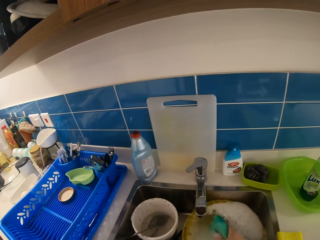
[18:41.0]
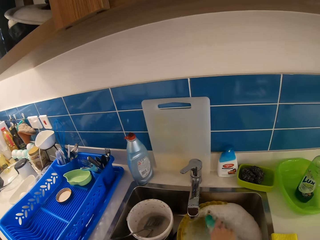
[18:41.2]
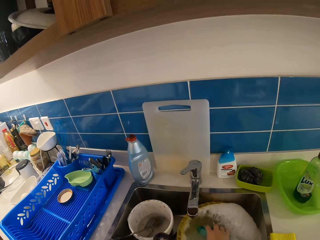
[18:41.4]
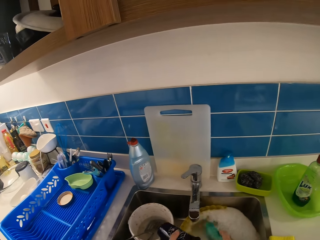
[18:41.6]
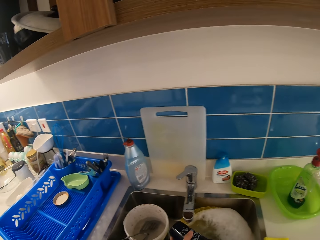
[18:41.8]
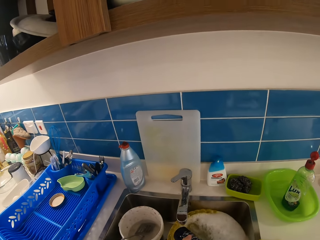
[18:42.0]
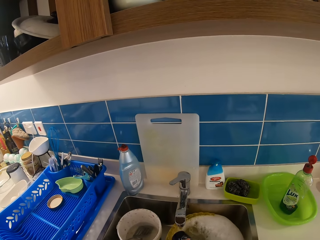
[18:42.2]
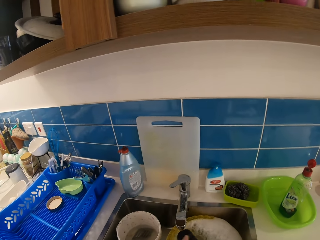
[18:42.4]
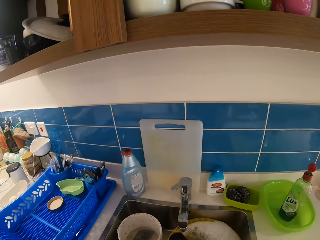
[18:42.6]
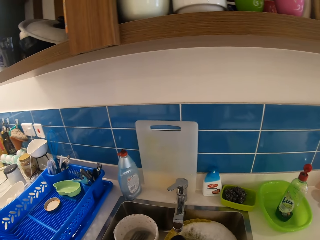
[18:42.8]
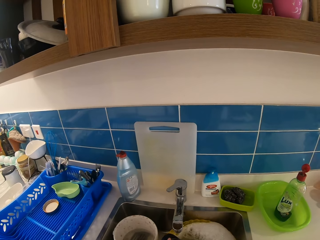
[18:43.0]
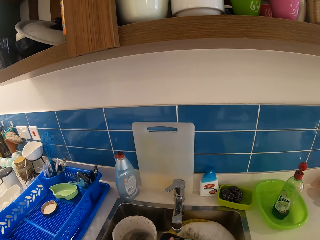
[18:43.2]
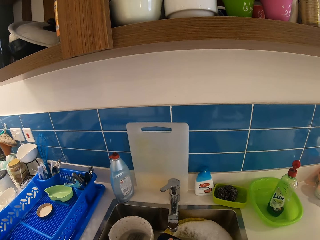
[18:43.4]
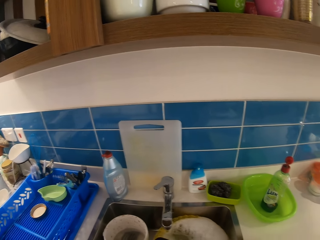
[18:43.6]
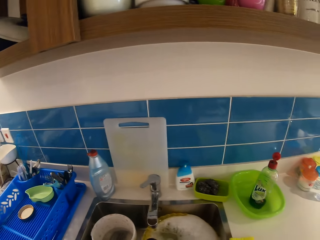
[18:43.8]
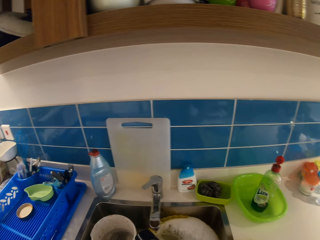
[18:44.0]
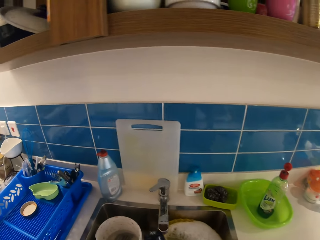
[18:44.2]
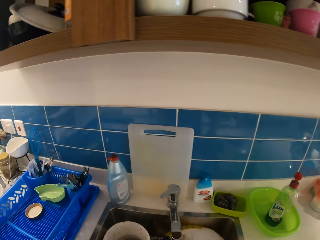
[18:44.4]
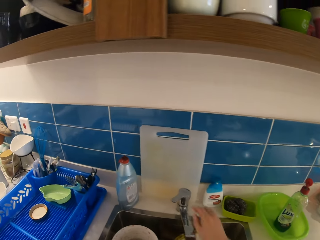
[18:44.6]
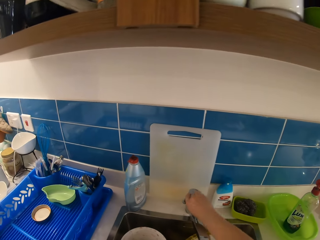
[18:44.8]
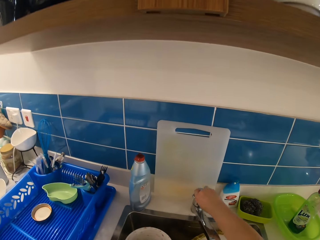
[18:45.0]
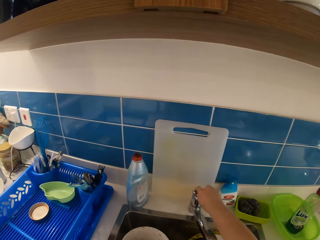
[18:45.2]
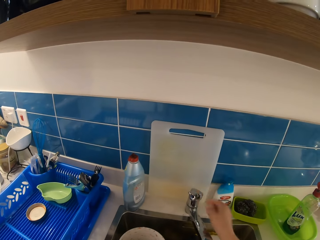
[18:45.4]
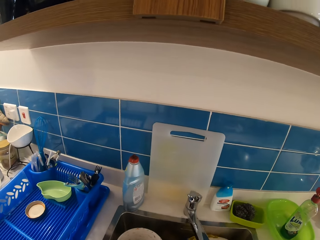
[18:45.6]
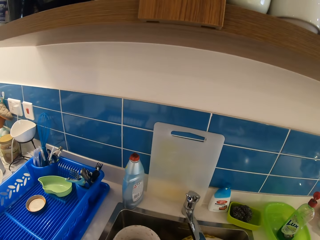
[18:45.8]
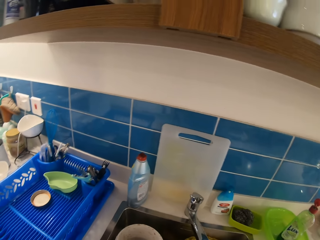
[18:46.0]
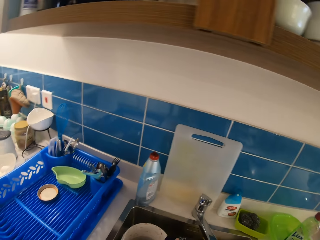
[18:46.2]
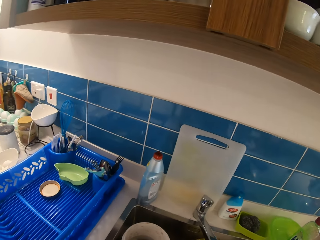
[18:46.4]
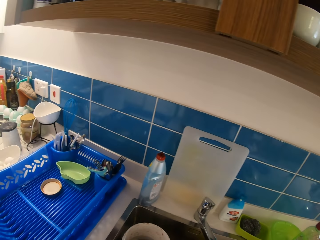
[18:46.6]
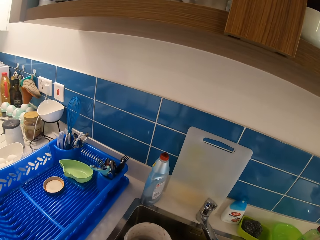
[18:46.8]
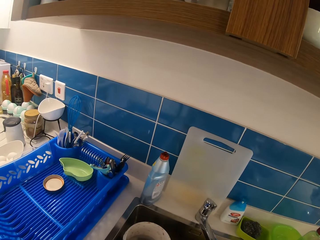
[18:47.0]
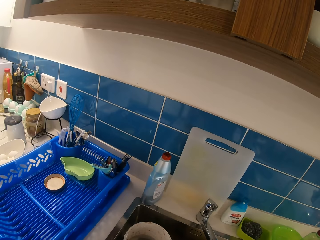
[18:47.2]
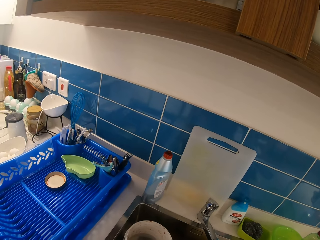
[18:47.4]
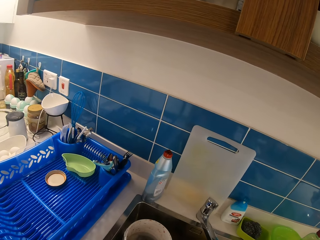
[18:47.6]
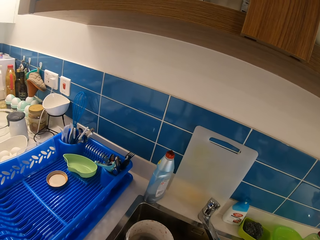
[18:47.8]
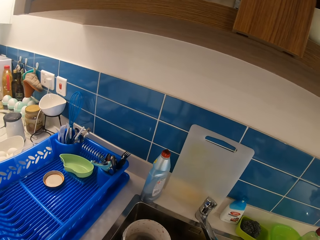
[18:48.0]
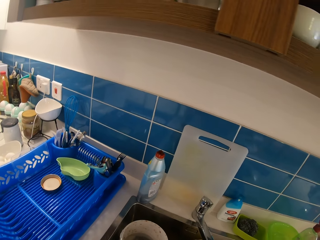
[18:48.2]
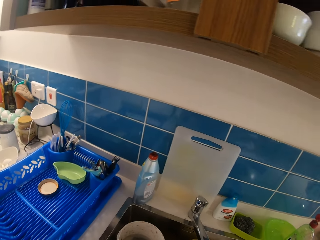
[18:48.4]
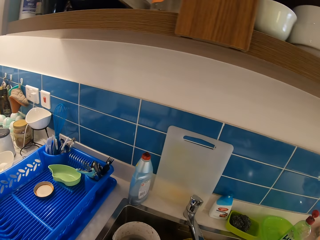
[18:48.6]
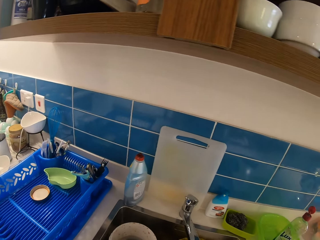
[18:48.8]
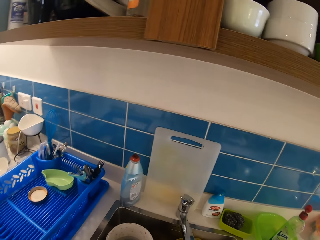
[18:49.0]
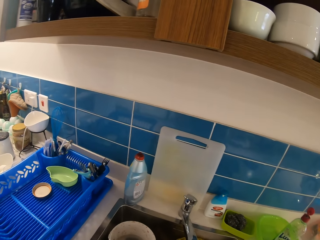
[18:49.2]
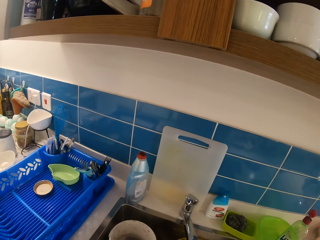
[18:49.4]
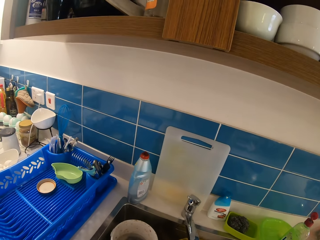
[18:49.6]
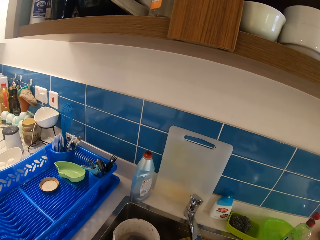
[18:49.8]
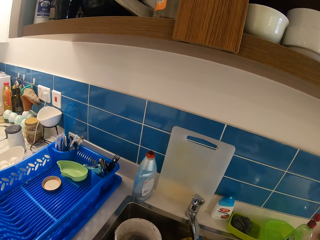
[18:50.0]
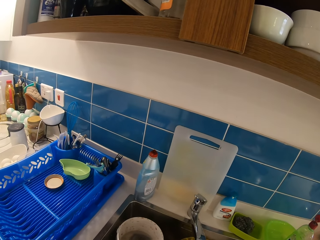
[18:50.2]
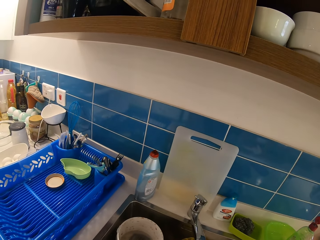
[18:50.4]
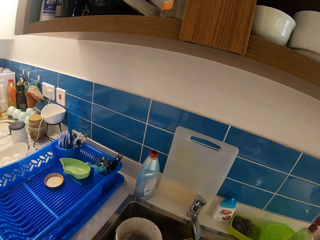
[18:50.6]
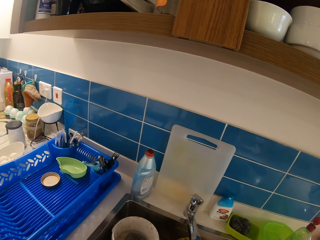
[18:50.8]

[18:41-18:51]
The camera wearer washes a cup in the sink with the sponge in her right hand. She turns on the tap with her right hand.

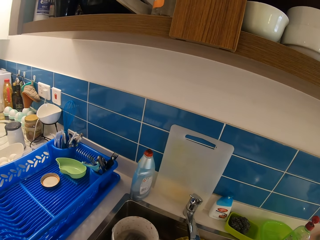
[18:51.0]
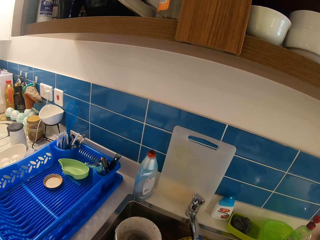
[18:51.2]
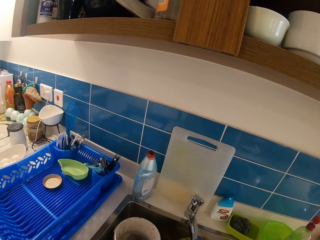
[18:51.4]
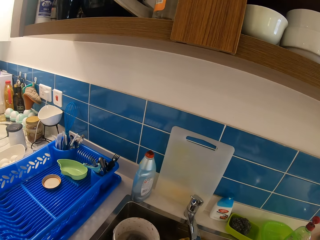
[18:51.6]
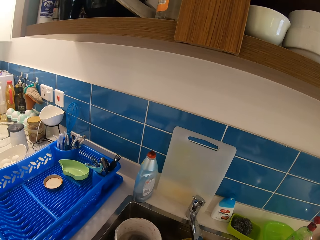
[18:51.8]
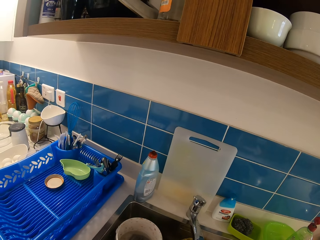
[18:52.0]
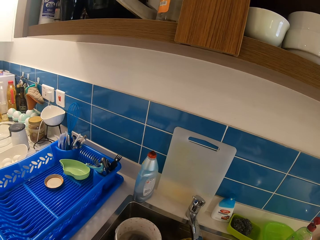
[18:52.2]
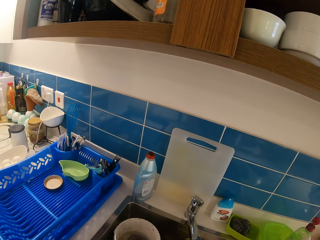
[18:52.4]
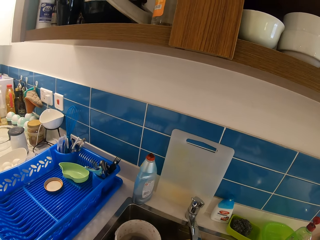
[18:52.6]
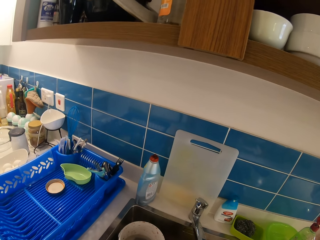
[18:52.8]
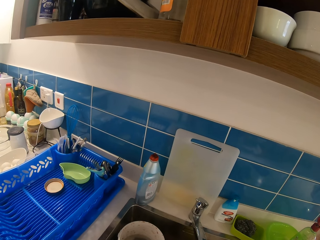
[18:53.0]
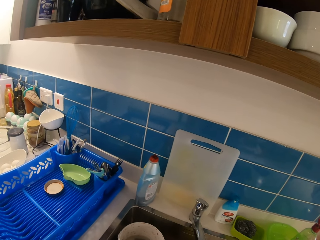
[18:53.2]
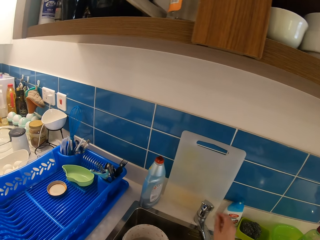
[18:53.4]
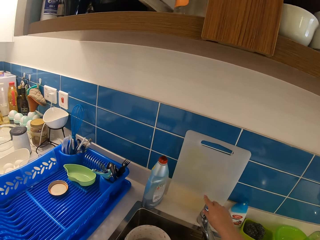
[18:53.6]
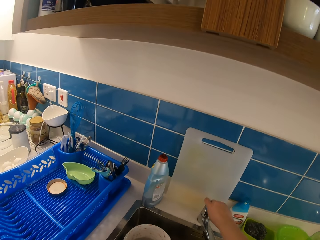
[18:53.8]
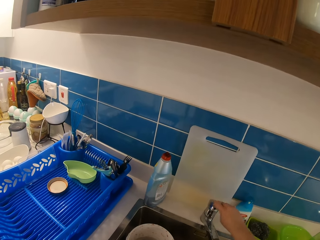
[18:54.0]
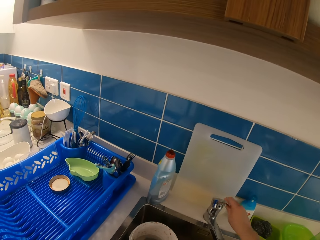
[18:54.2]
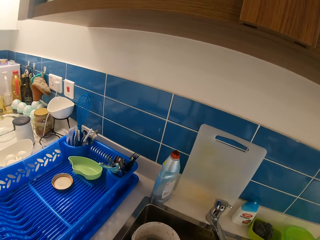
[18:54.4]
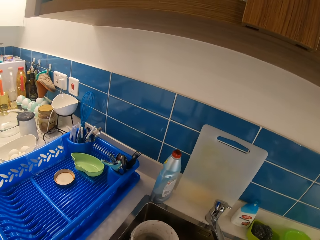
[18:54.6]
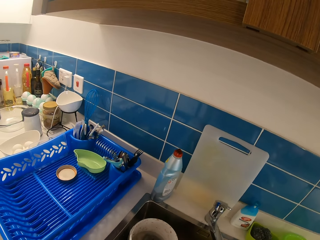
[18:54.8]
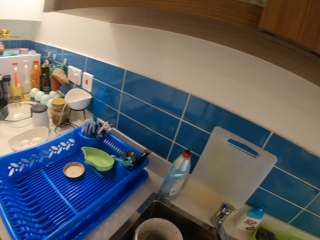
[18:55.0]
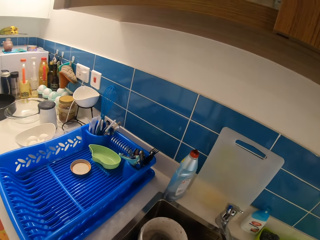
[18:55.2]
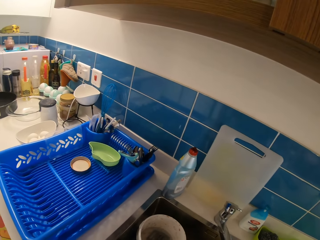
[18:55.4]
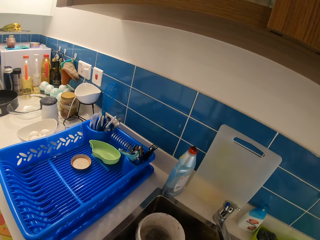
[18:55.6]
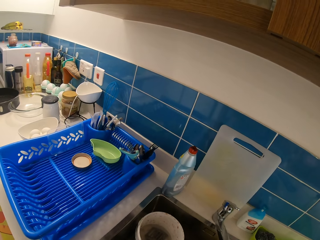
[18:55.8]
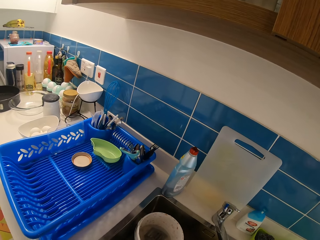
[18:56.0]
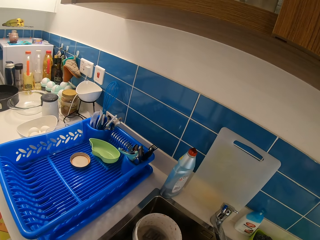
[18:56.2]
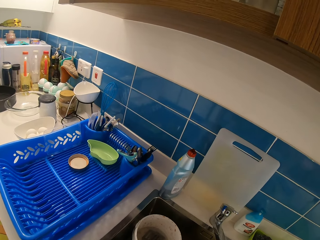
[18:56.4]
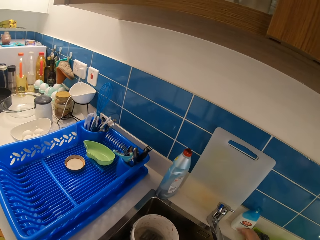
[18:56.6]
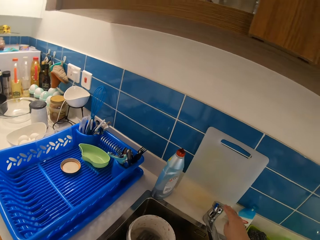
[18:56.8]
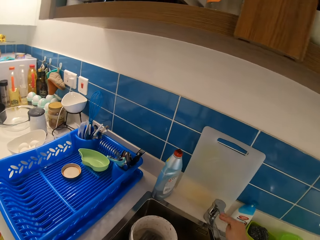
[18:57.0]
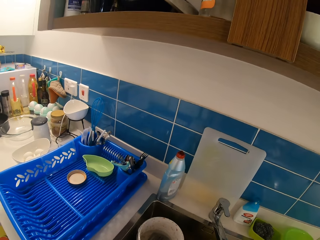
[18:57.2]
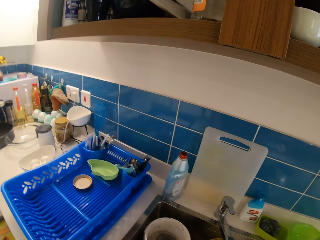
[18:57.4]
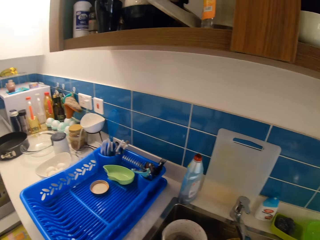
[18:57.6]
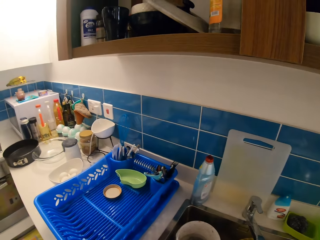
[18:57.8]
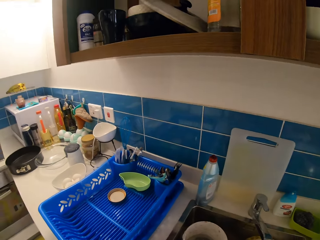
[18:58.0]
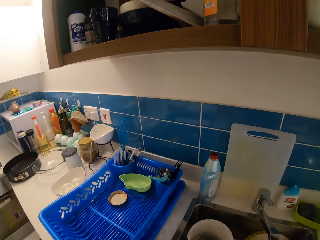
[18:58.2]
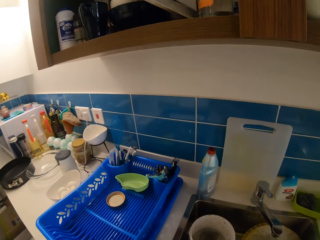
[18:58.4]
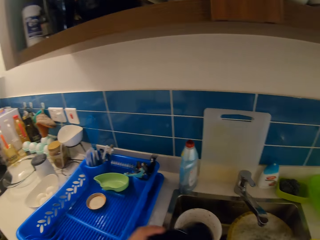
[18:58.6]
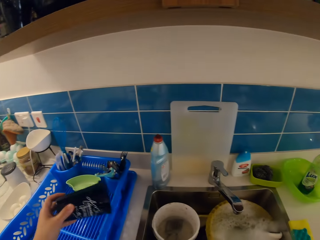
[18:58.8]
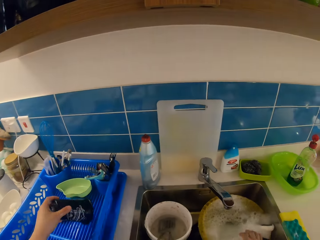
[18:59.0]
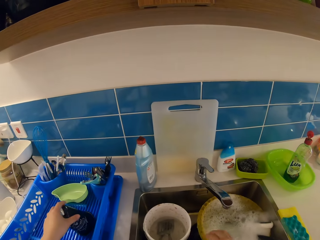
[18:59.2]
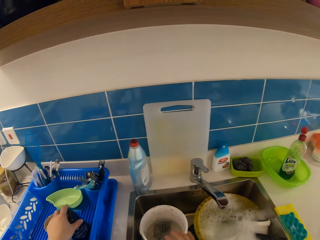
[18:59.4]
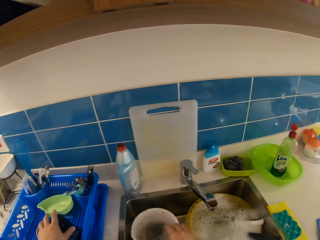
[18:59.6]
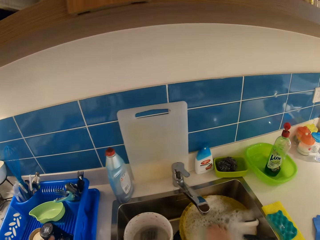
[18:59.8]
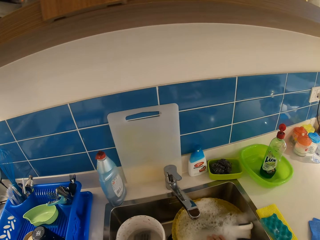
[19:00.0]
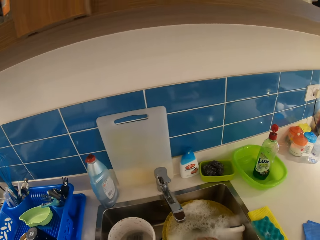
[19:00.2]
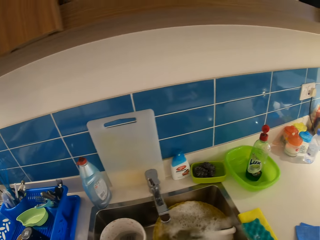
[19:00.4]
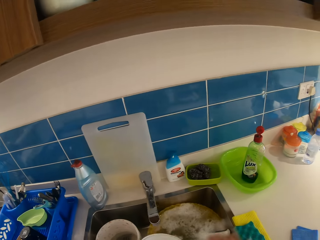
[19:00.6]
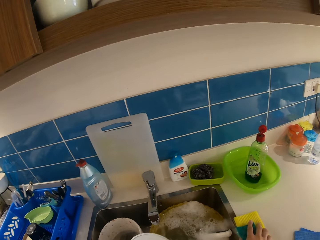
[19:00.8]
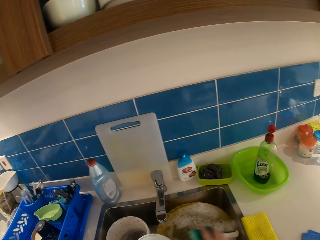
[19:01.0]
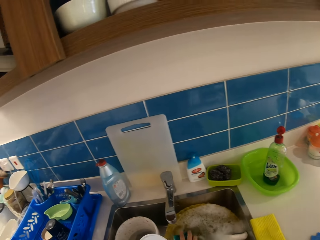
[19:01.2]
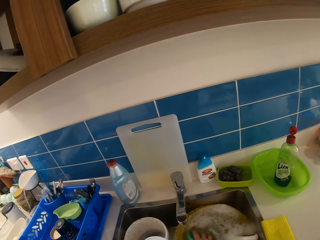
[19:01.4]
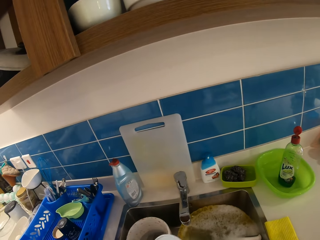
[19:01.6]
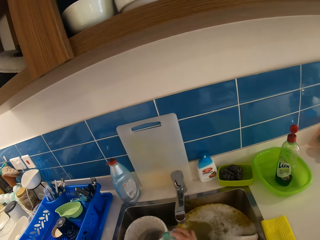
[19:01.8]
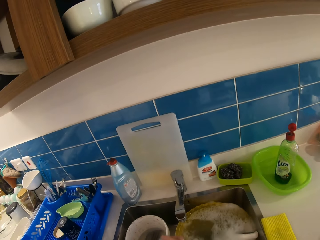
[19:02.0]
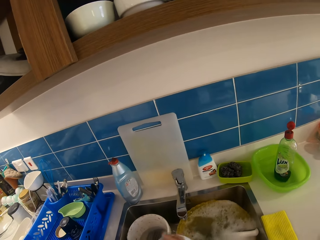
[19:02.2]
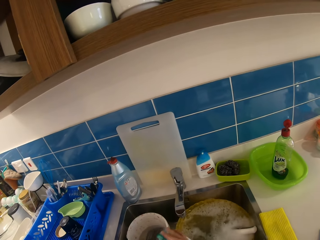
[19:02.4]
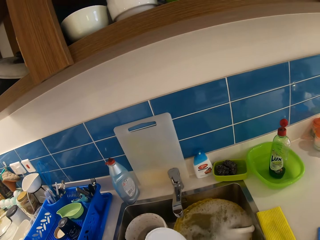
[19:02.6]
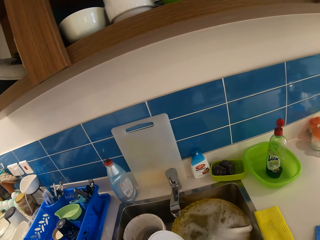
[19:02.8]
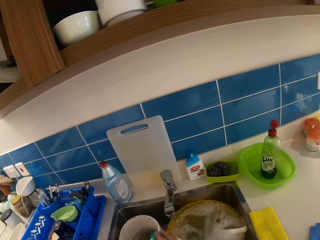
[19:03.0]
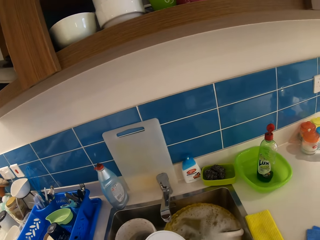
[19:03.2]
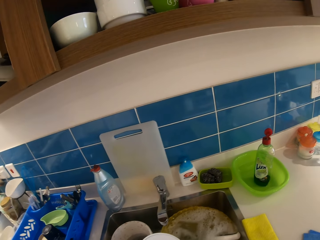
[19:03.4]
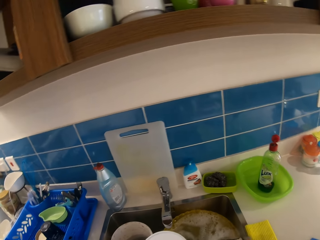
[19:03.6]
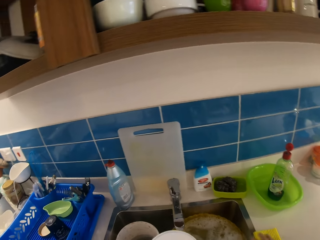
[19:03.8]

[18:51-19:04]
The camera wearer adjusts the tap with her right hand. She turns off the tap with her right hand. She drops the cup on a plastic rack with her left hand. She washes a side plate in the sink with the sponge or scouring pad in her right hand. She picks up the scouring pad.
